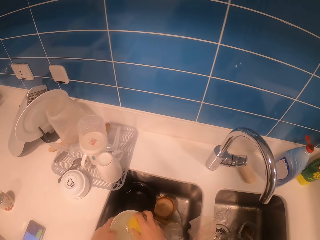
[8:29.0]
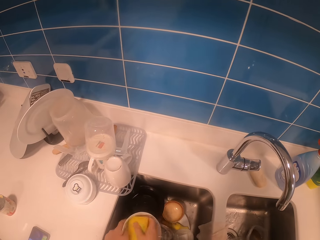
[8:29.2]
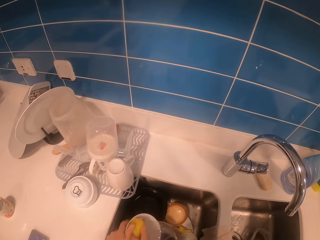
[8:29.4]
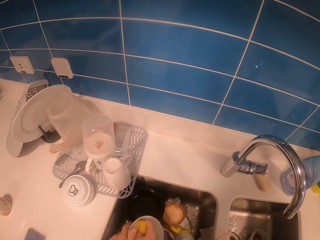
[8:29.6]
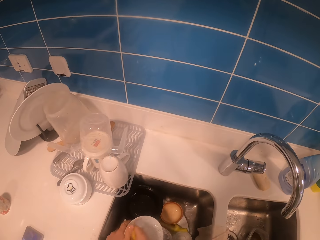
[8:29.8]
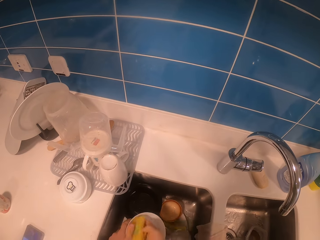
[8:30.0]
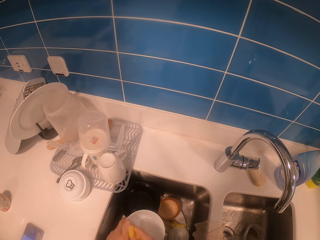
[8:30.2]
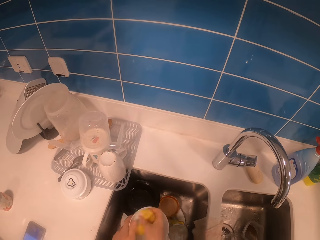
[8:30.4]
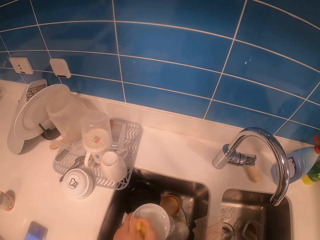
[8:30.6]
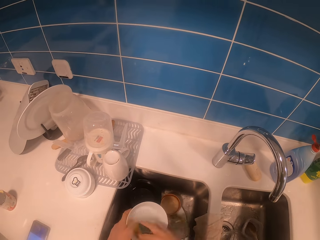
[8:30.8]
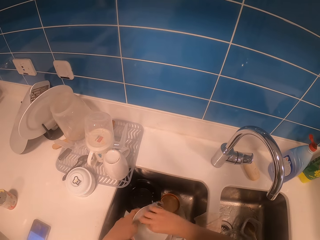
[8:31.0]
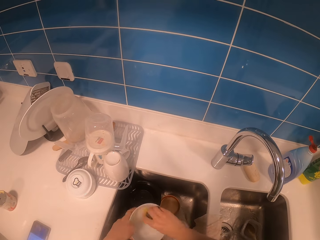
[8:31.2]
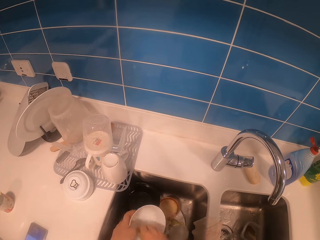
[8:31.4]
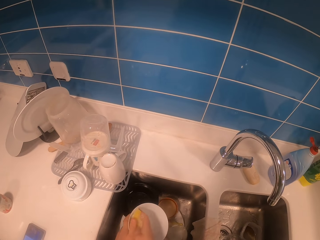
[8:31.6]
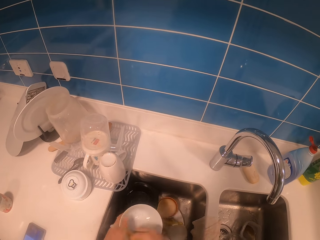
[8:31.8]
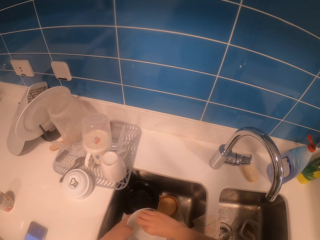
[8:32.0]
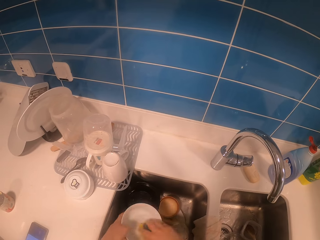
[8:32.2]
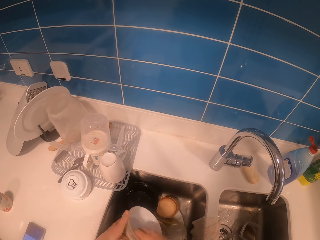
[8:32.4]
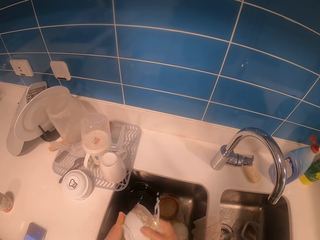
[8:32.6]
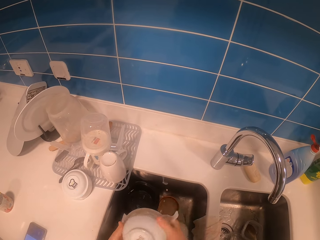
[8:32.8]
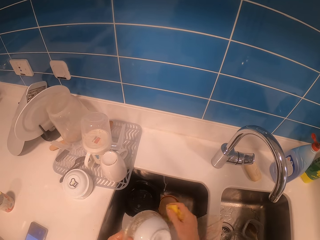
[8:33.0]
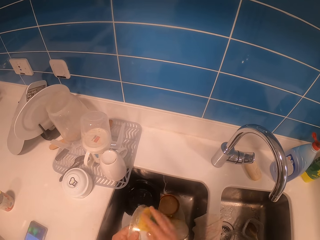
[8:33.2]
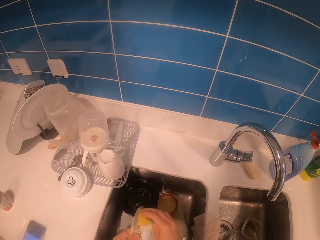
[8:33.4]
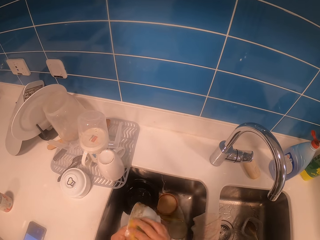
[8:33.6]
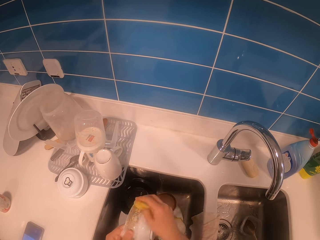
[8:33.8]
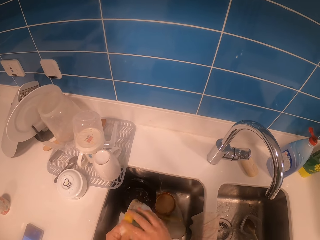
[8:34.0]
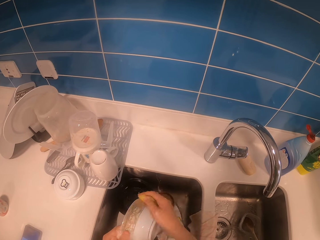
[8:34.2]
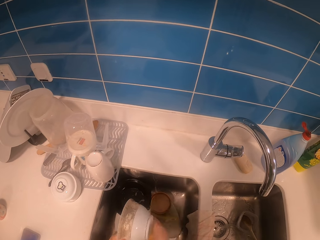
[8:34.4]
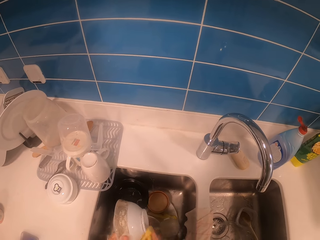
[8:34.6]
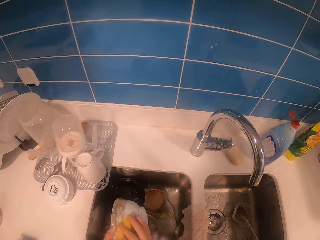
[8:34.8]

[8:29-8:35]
The camera wearer moves a plate to the next sink. They clean a bowl with a scrubber.

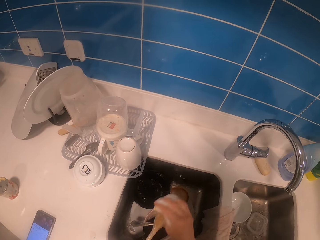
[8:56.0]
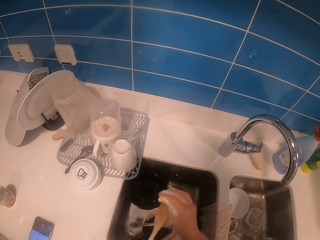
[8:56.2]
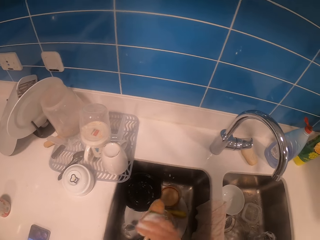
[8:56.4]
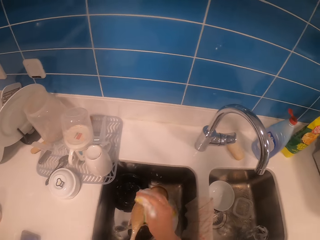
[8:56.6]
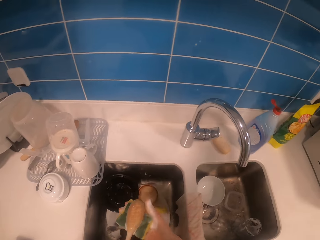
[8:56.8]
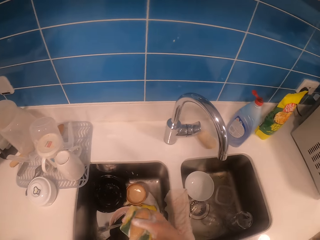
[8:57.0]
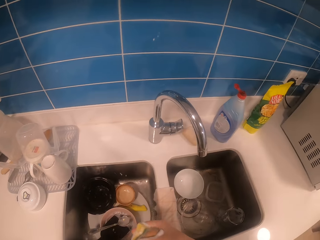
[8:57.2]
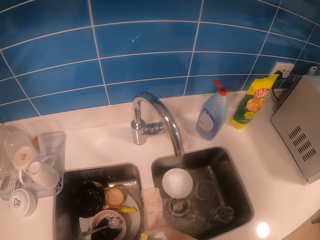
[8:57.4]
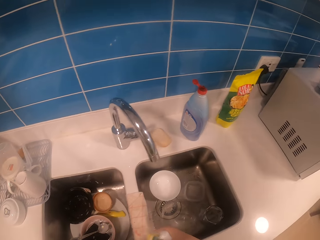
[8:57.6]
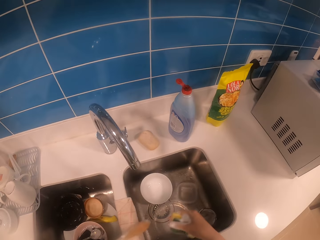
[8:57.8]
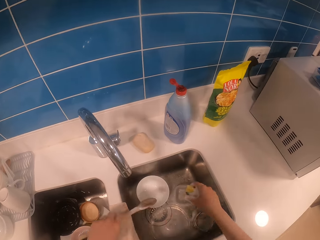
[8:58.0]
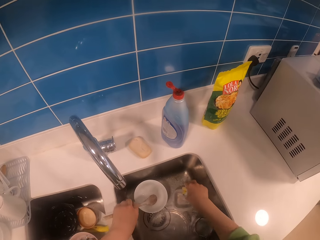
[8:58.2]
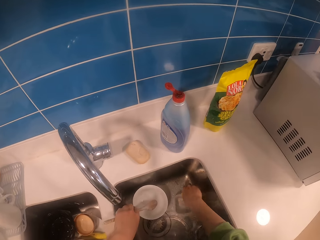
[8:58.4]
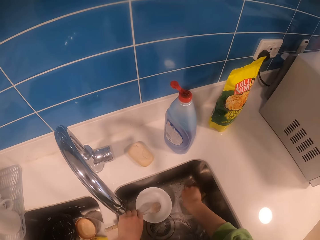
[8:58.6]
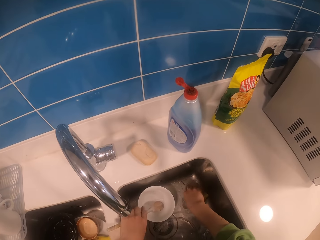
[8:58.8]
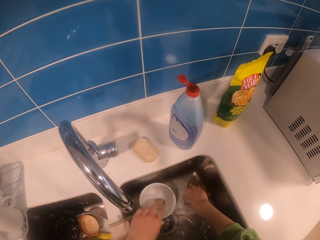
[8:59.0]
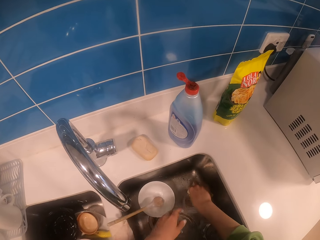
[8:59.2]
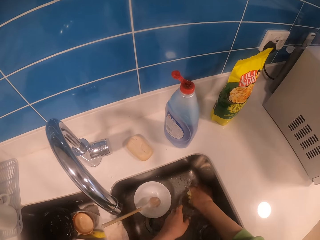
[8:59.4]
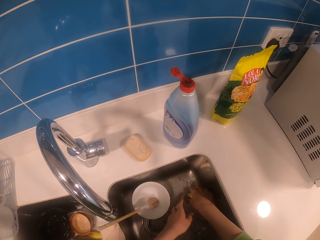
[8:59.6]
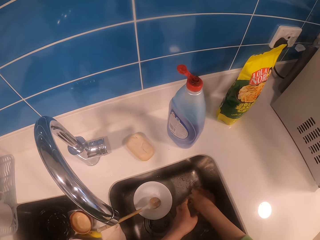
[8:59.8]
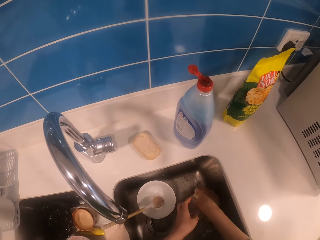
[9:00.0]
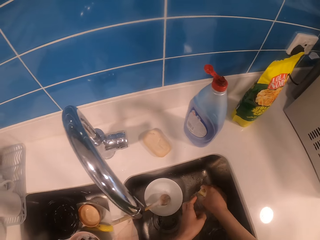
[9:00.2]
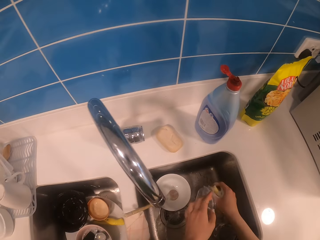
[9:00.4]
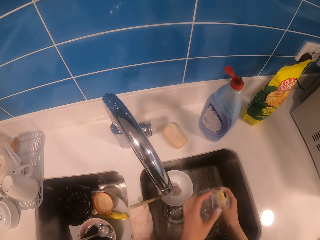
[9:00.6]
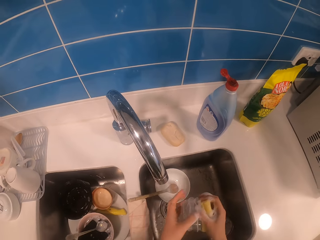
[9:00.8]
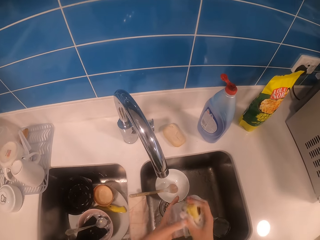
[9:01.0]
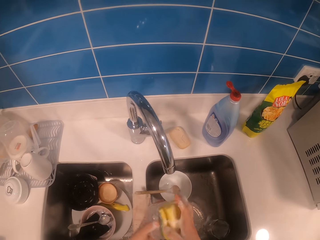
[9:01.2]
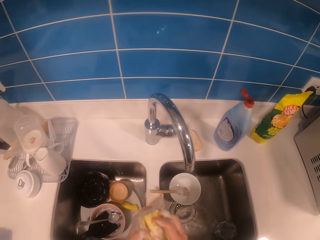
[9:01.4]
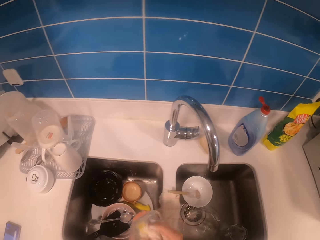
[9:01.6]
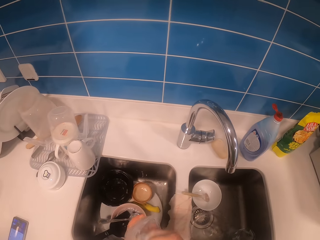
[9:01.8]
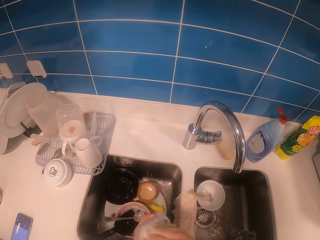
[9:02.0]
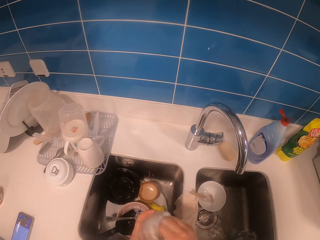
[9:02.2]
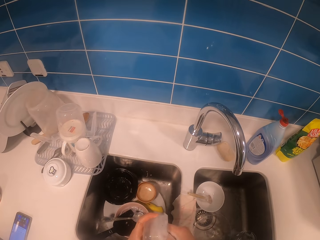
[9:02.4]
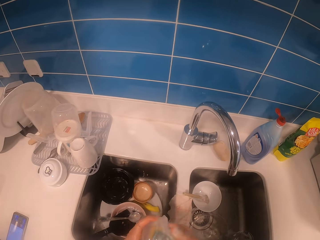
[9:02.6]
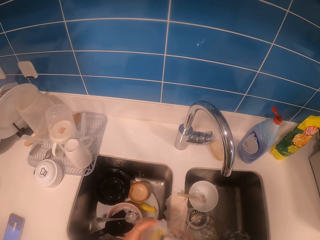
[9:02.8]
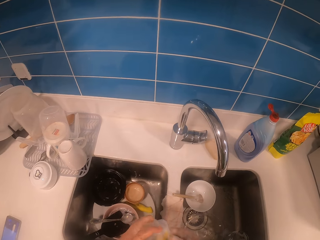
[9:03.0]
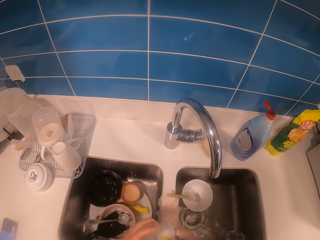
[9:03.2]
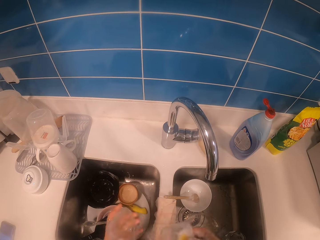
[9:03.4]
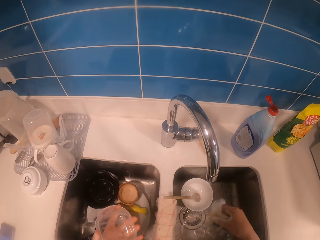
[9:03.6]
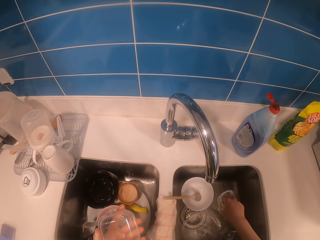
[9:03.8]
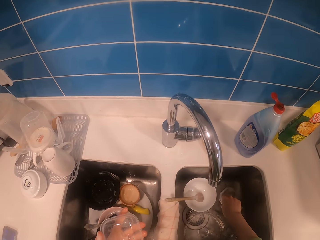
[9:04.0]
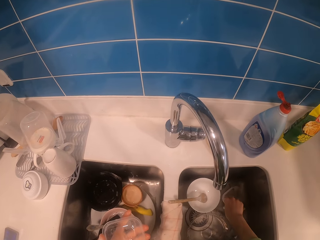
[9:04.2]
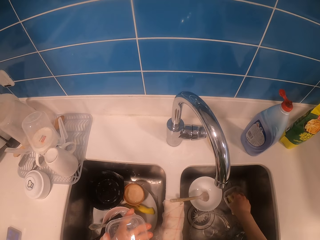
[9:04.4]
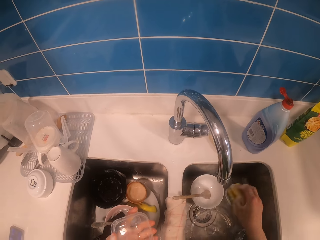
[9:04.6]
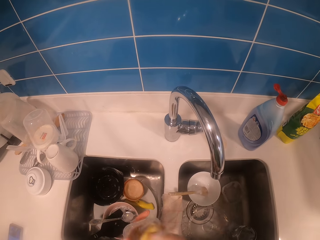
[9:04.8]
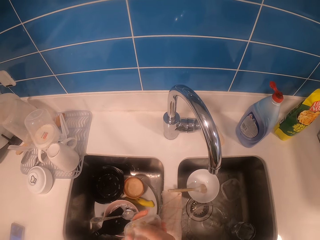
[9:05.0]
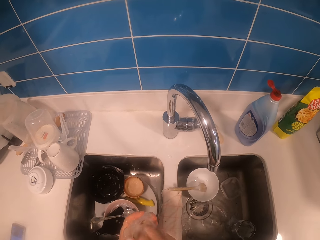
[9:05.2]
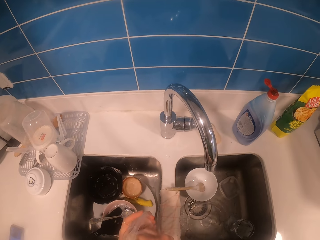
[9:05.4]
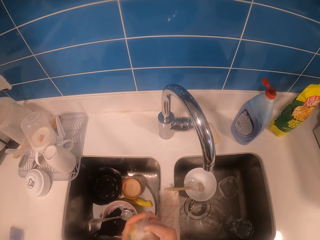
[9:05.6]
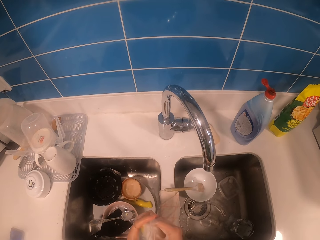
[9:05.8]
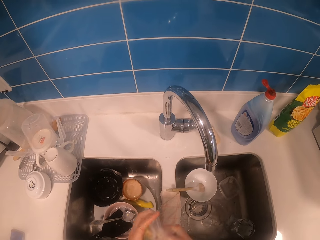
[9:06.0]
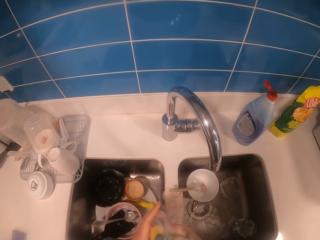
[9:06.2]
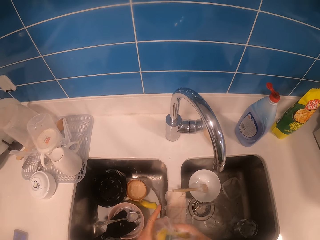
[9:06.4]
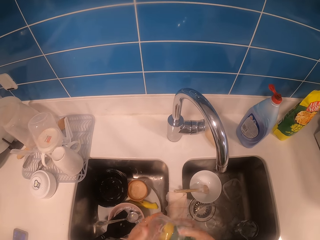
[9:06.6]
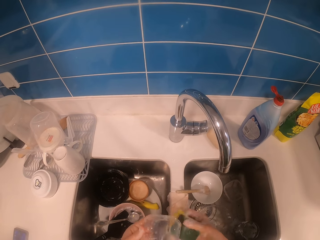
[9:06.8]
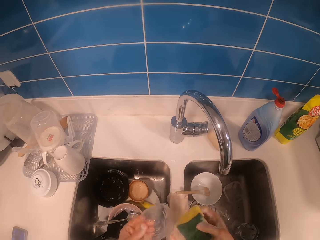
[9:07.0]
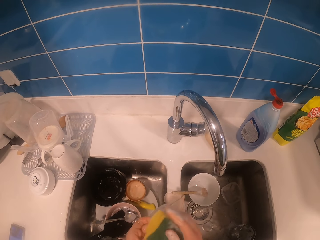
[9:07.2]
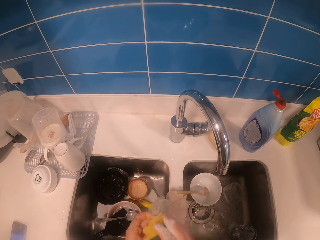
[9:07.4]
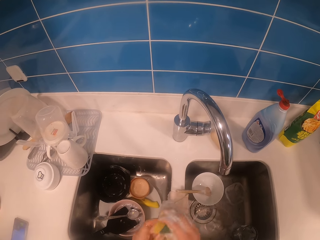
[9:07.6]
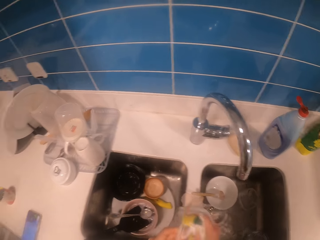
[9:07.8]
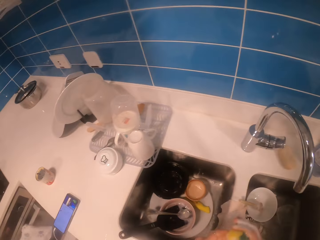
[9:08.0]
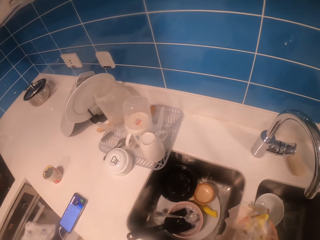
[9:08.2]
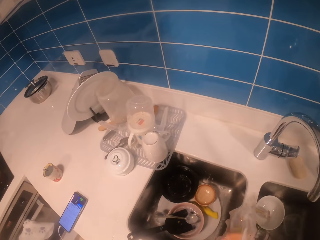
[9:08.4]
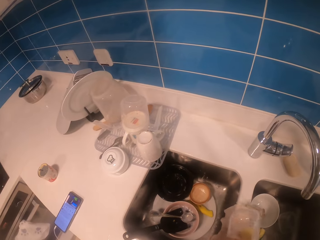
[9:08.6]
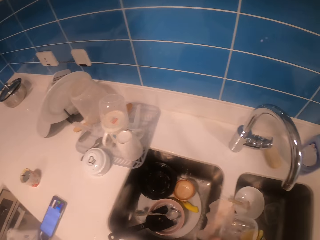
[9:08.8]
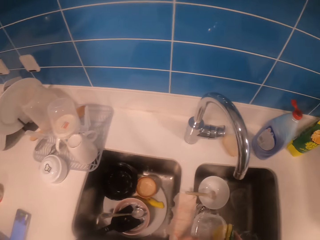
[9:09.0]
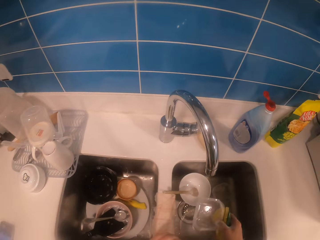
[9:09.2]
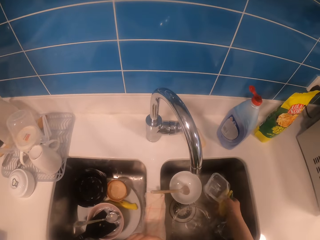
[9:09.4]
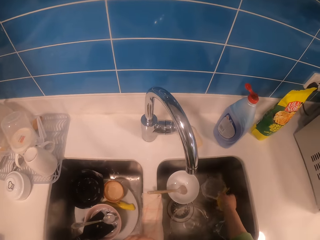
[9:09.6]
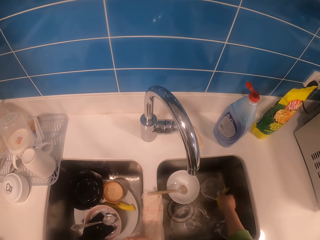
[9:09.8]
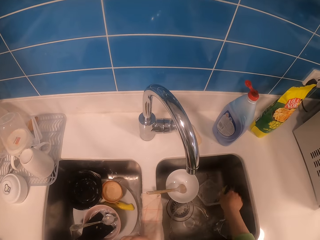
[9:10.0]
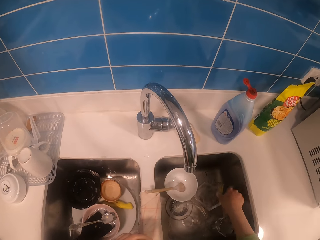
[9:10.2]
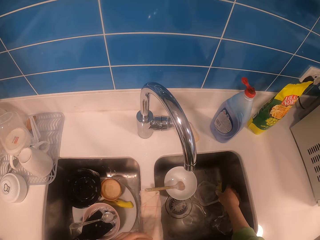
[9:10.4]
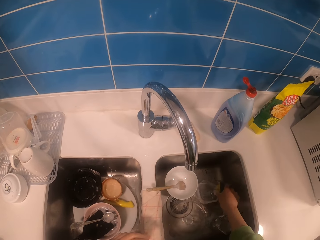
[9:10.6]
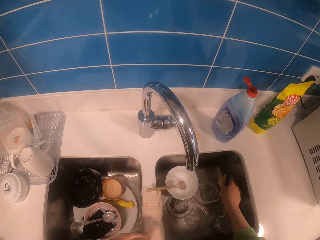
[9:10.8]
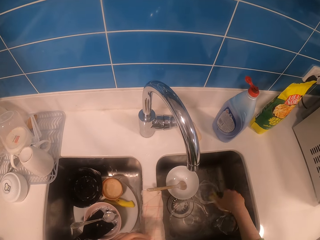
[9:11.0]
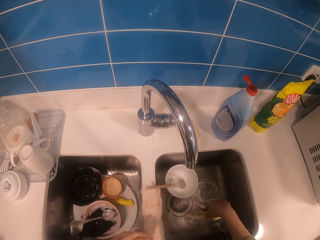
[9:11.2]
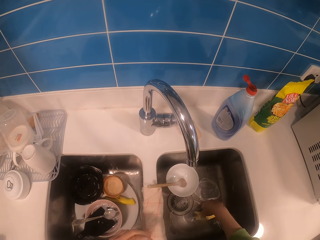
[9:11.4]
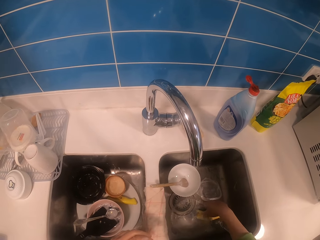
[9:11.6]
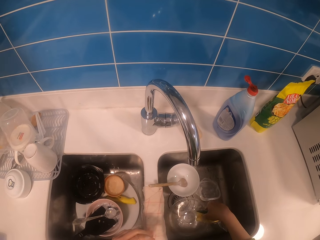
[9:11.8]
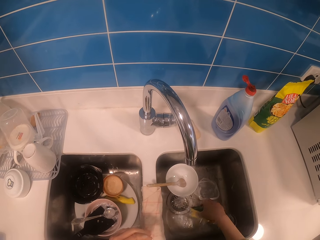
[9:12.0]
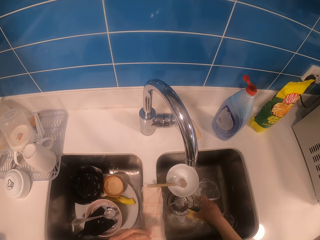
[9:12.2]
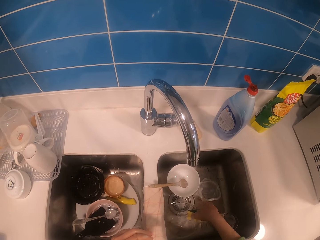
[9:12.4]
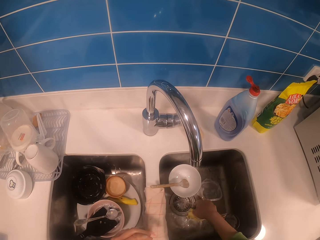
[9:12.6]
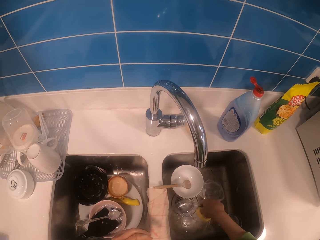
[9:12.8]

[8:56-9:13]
The camera wearer puts down a wooden ladle in a sink. They pick up a storage can from the sink. They clean the storage can with a scrubber. They put down the storage can in the sink. They clean the storage can with the scrubber. They look around a room. They put down the storage can in the sink.
